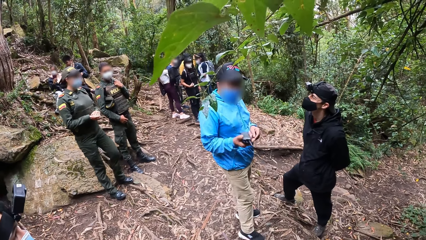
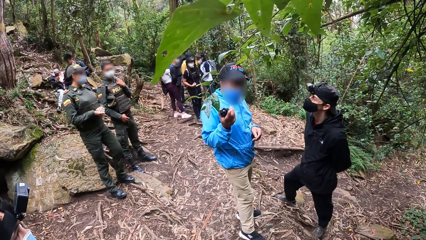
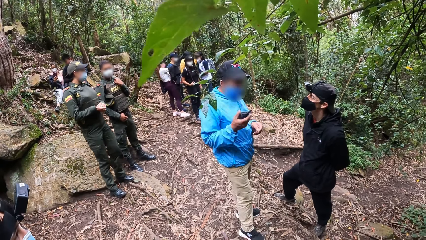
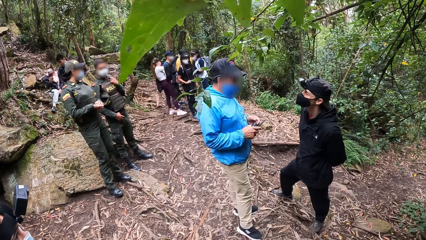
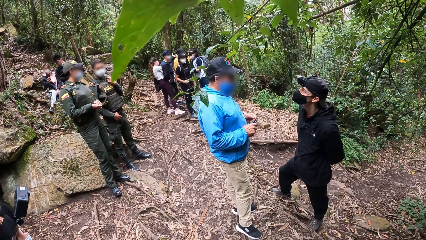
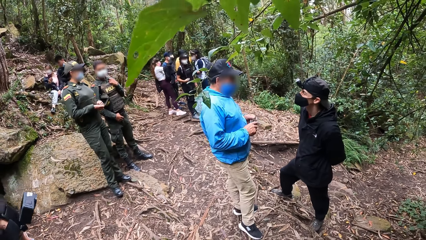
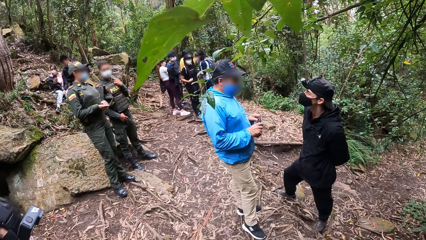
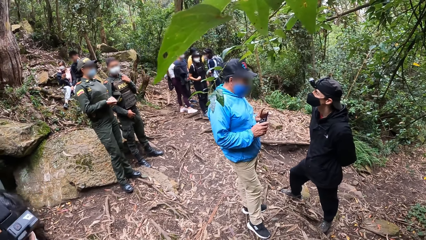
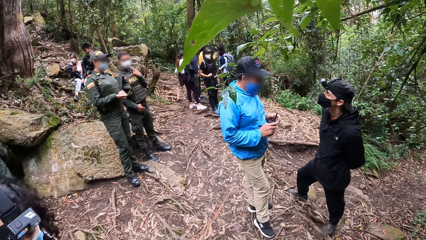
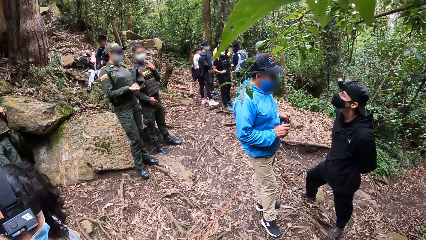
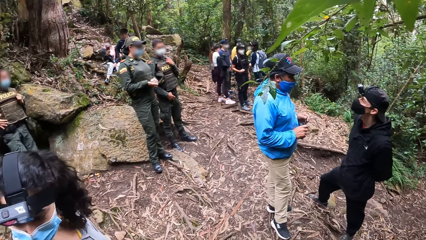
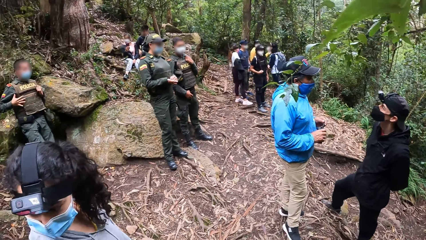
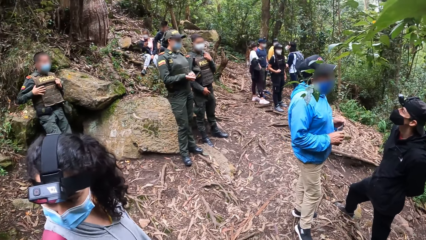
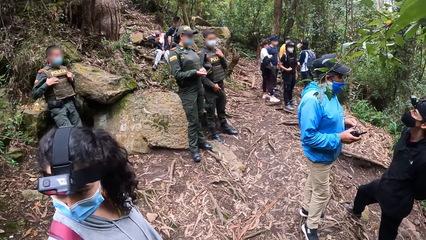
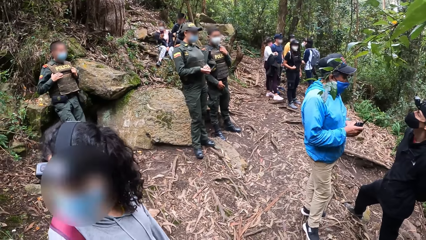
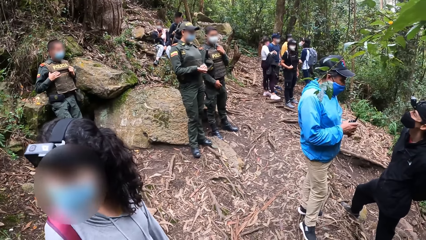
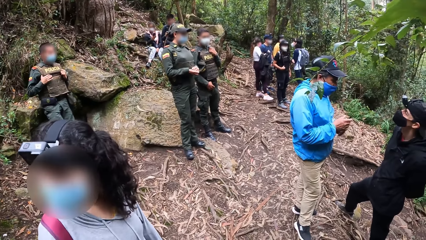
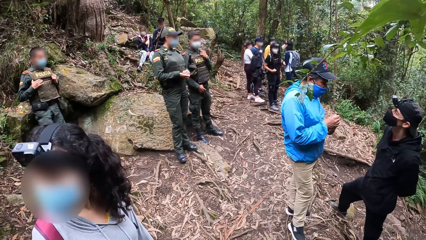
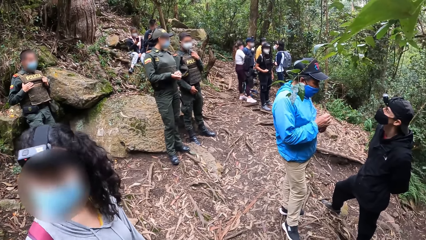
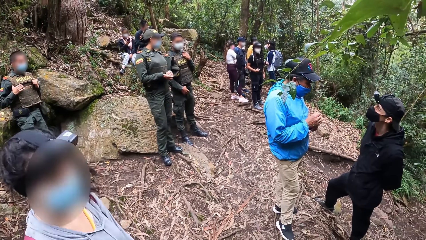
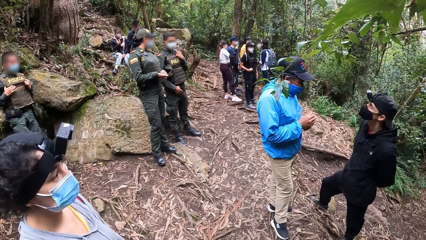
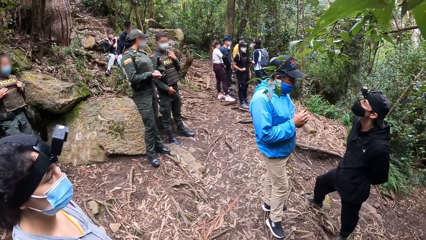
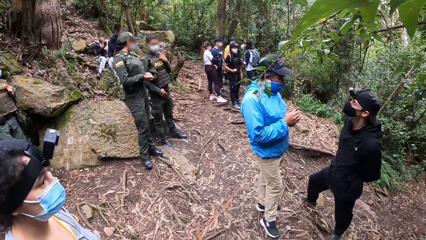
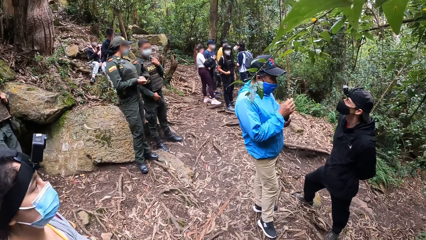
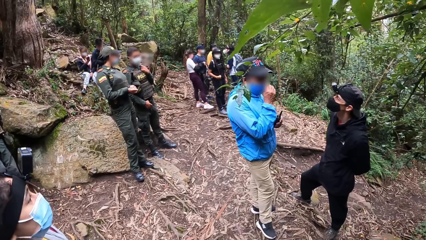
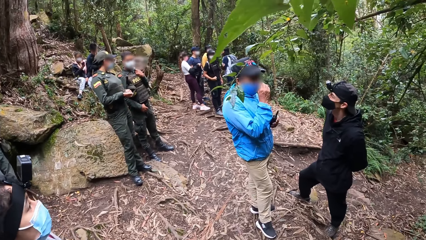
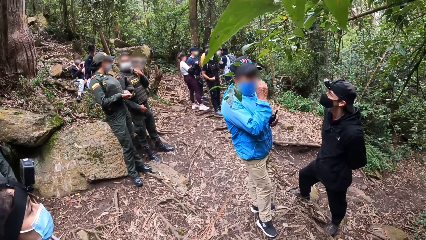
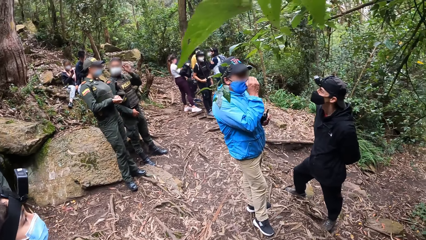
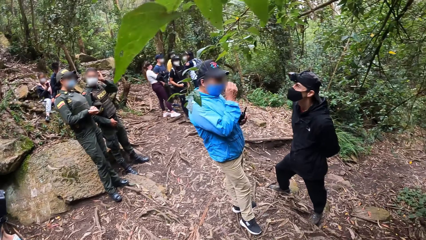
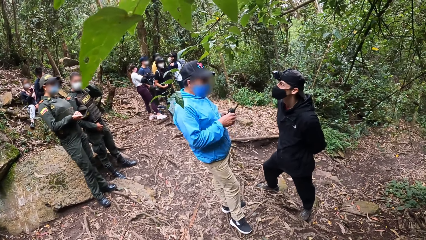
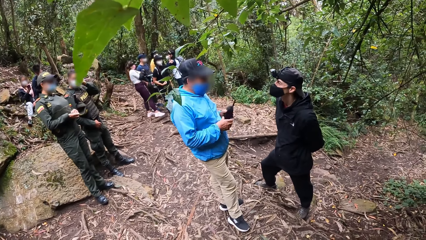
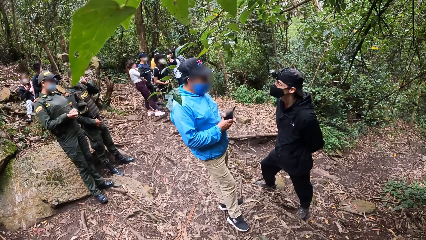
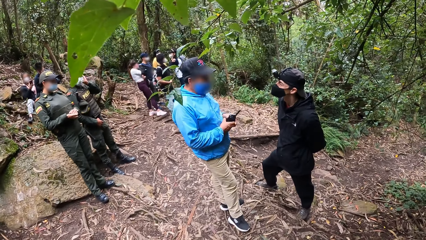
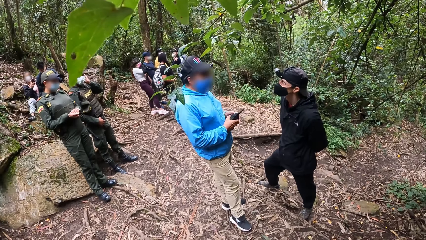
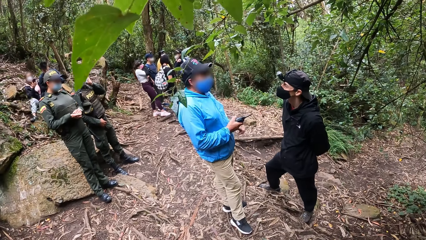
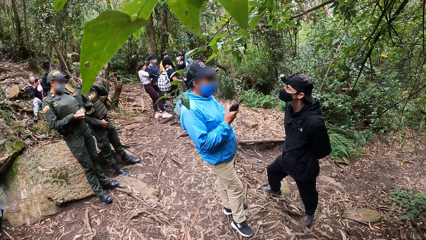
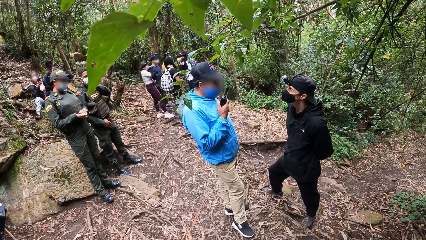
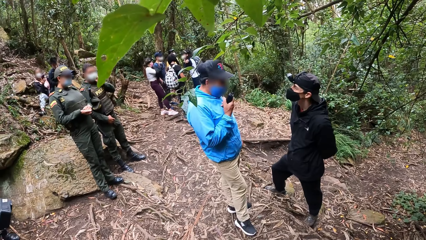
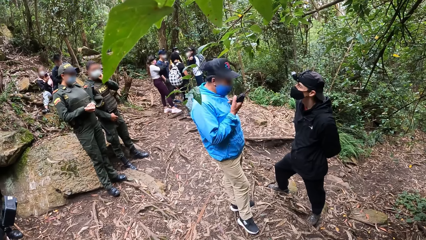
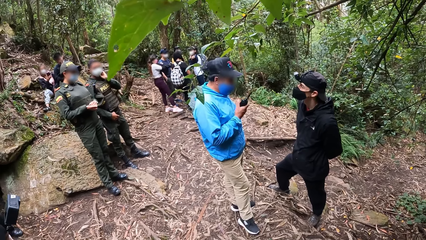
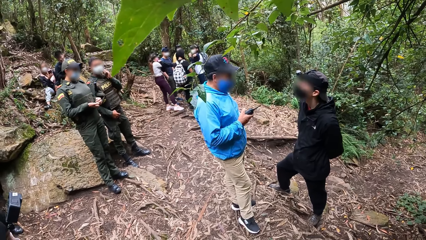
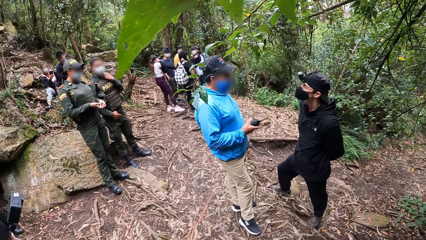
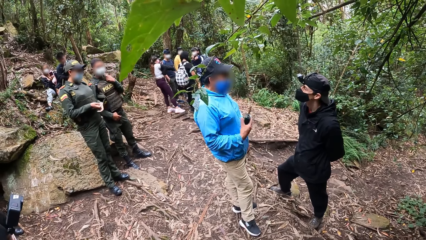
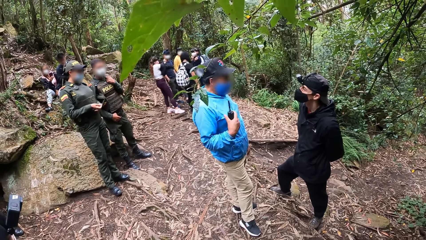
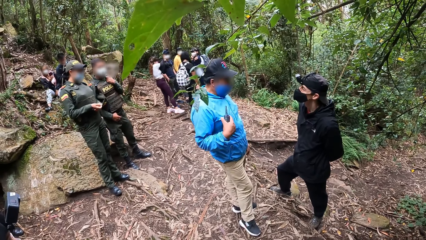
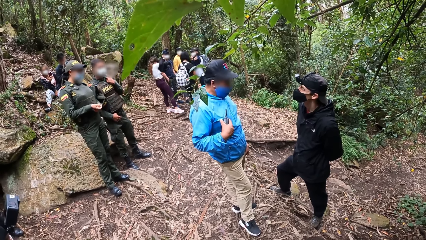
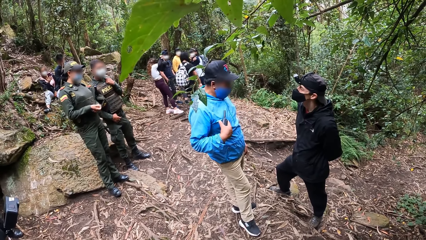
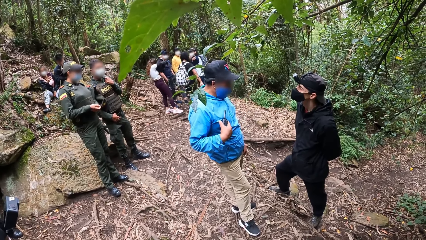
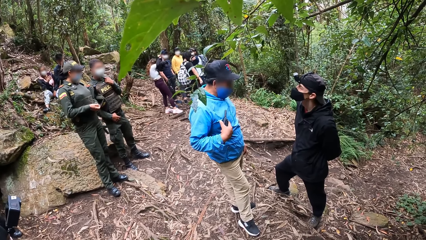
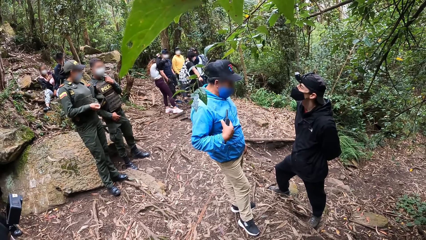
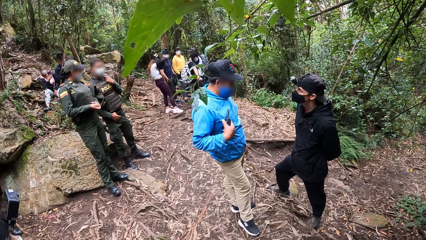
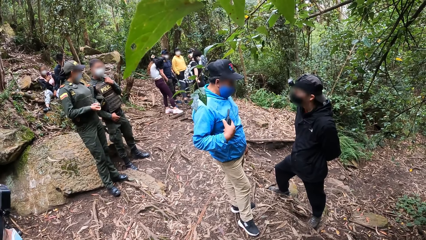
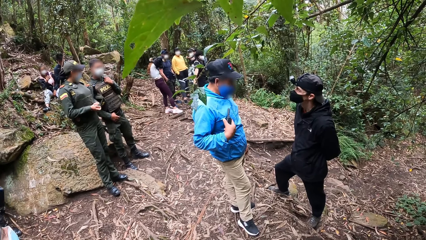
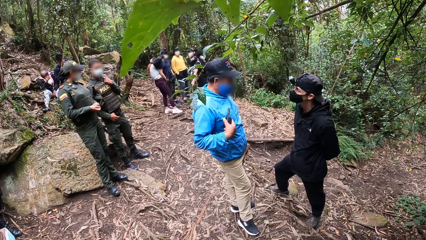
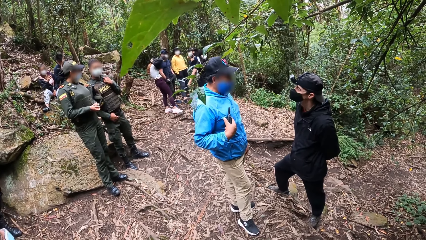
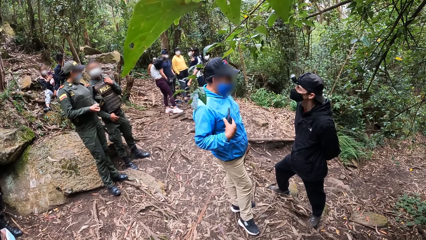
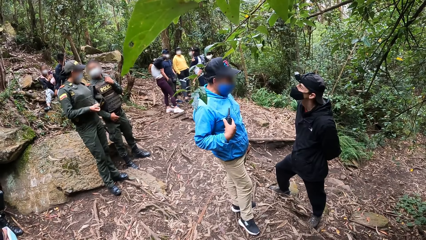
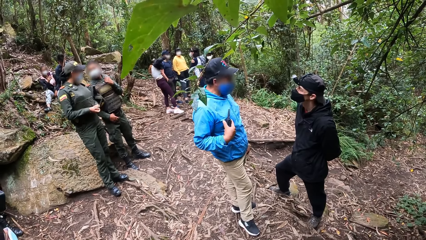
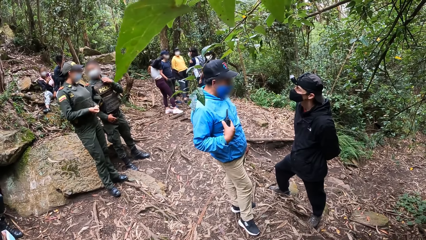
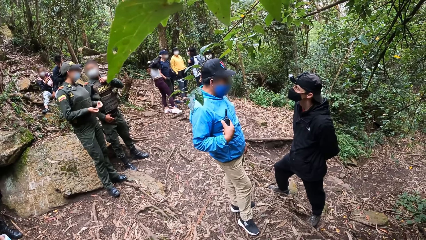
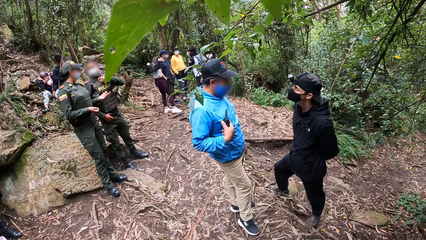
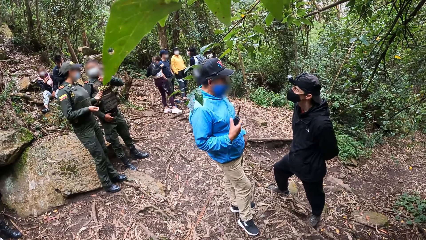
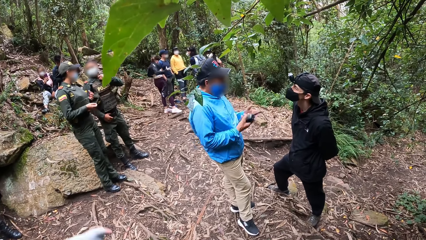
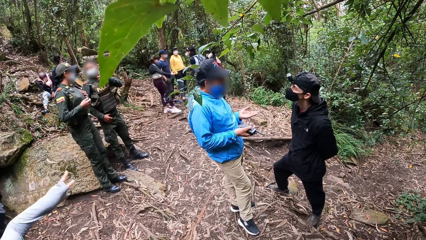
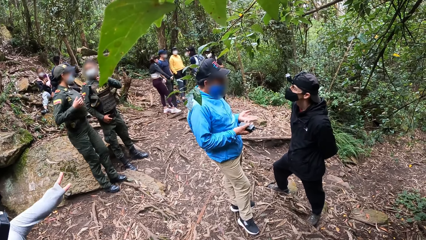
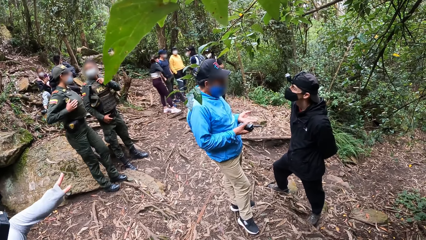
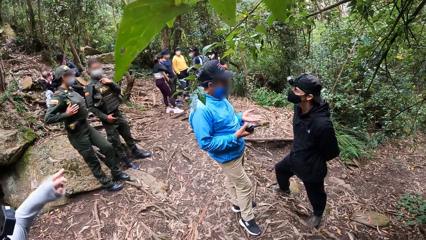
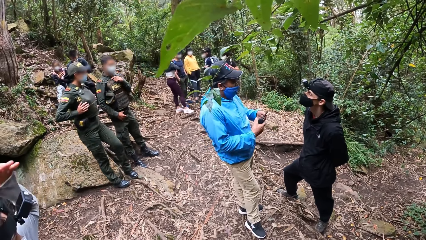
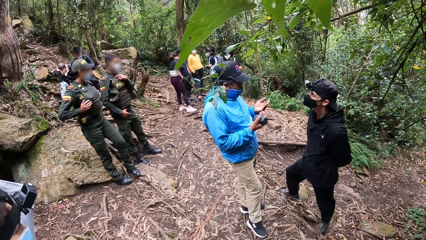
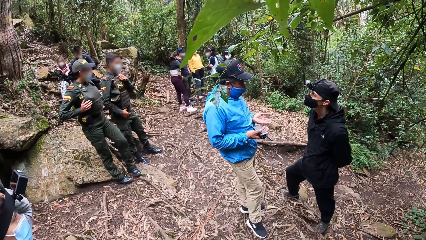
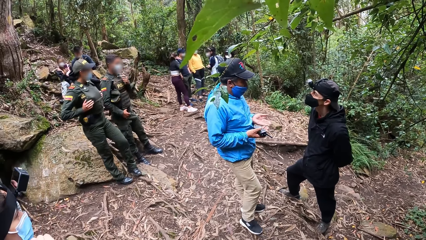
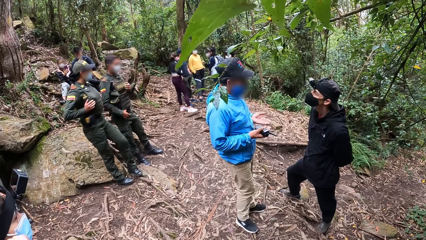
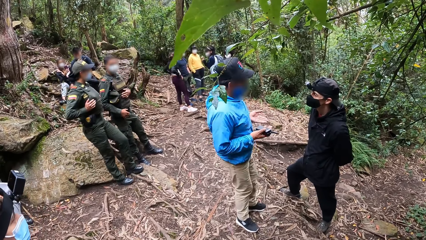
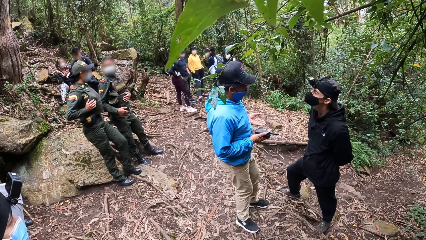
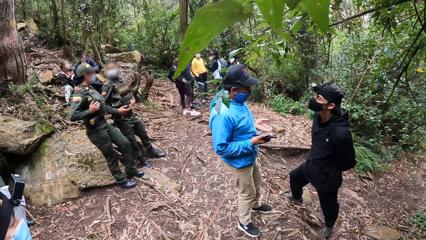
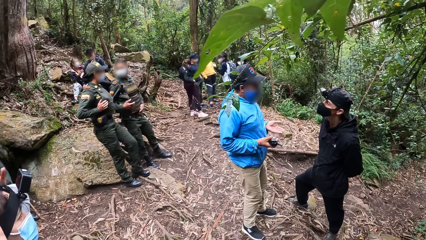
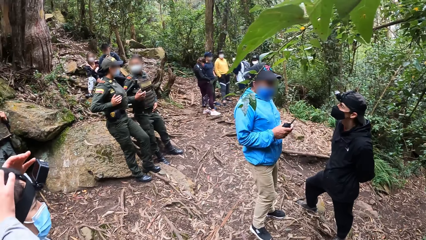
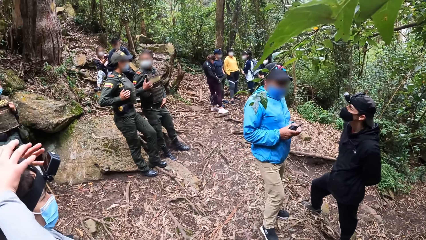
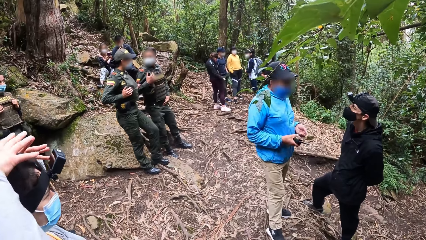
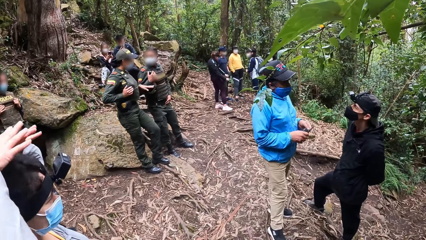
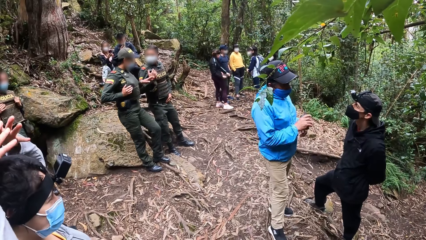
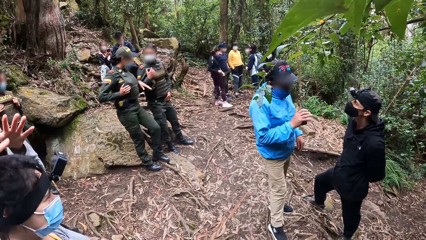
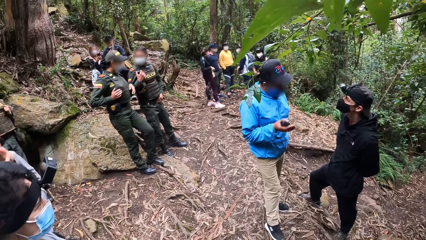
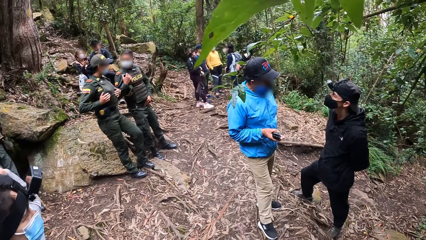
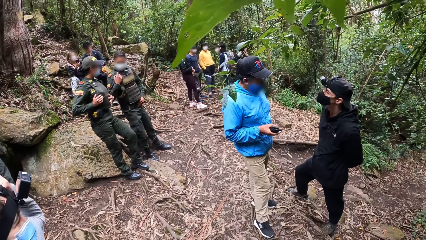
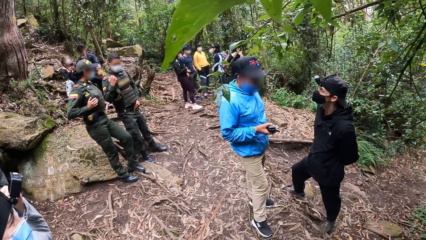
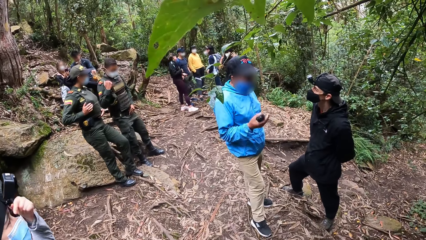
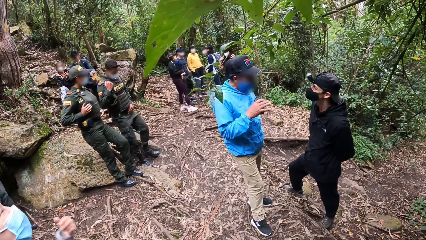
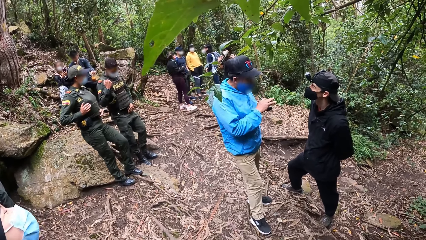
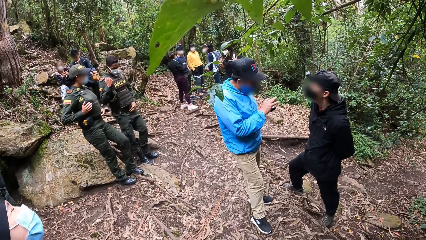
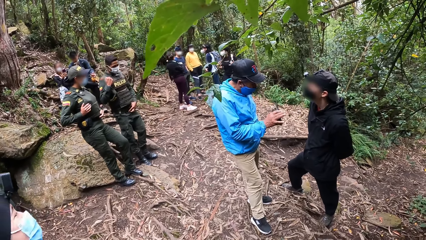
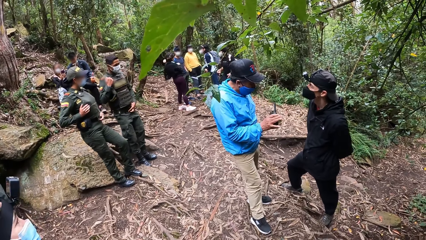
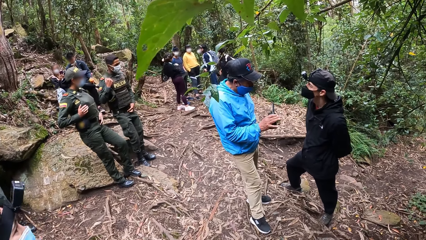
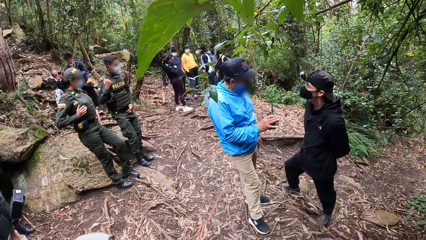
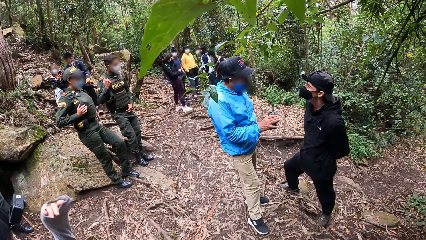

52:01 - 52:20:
A female police officer interacts with a male police officer. A man moves a hand. The camera wearer looks at a woman. The man adjusts the face mask. Another woman switches the walkie talkie to the other hand. The camera wearer stares at another man and the first man. The first woman points with her left index finger. The other man moves hands. The first woman raises both hands to her head. The first woman moves hands. The first man moves a hand.
